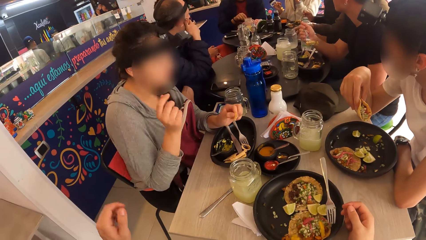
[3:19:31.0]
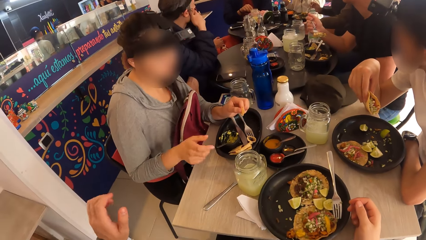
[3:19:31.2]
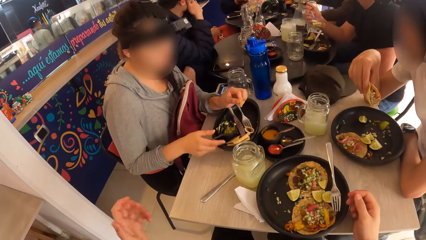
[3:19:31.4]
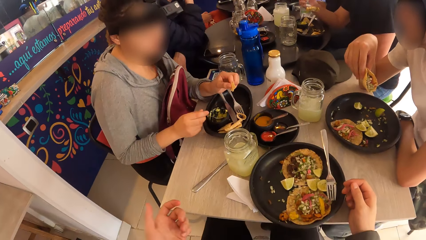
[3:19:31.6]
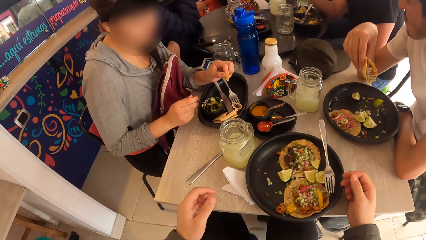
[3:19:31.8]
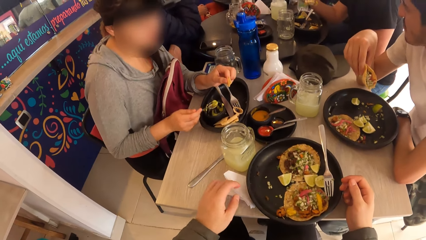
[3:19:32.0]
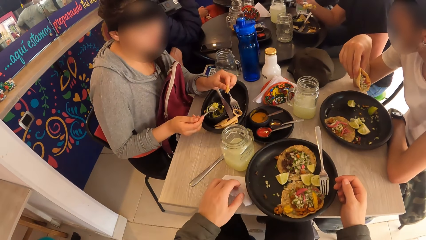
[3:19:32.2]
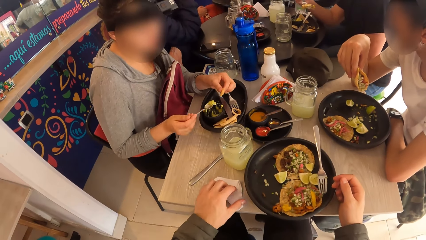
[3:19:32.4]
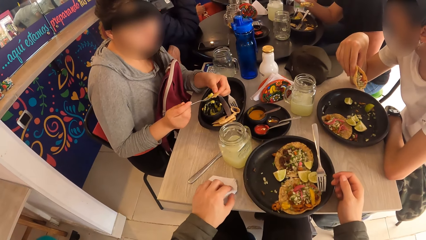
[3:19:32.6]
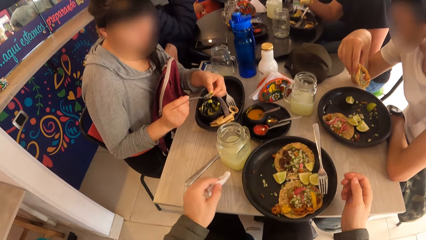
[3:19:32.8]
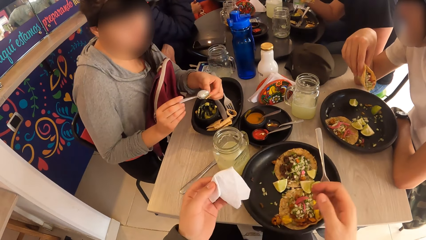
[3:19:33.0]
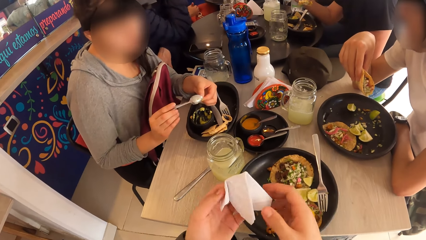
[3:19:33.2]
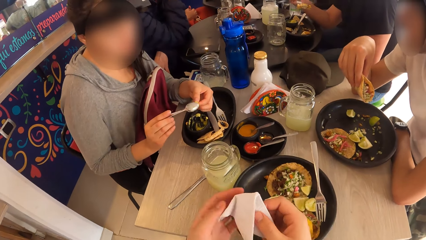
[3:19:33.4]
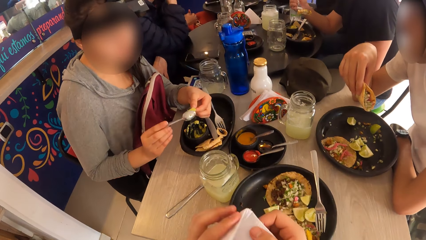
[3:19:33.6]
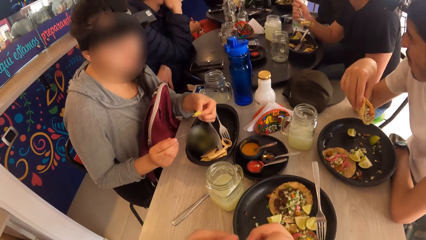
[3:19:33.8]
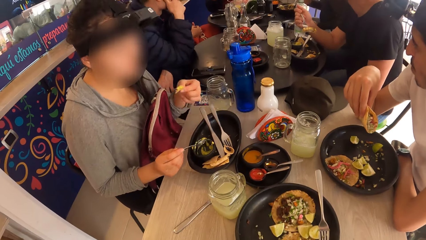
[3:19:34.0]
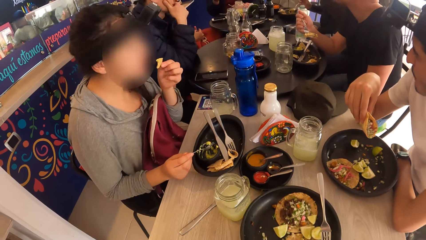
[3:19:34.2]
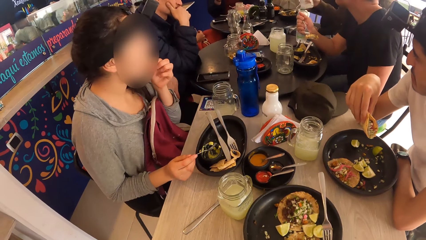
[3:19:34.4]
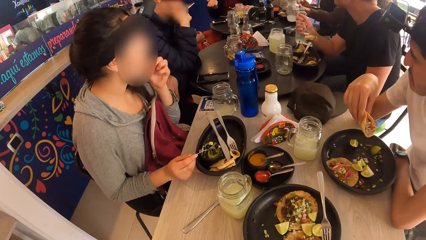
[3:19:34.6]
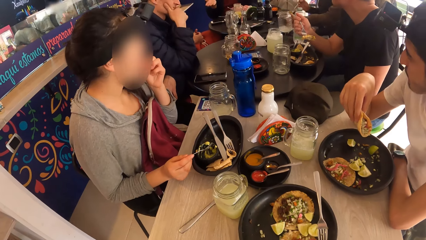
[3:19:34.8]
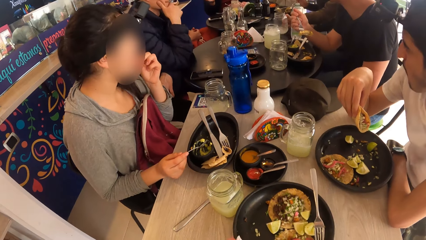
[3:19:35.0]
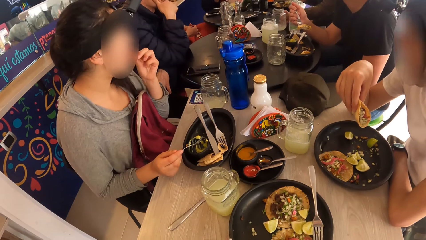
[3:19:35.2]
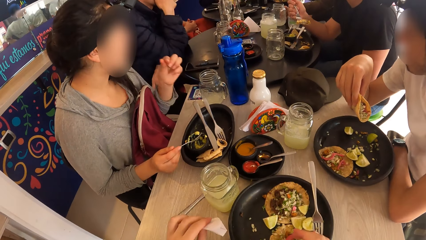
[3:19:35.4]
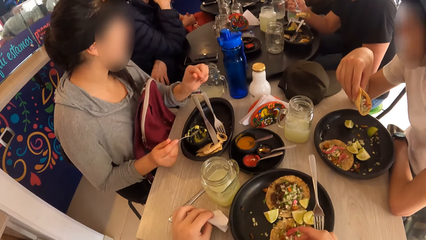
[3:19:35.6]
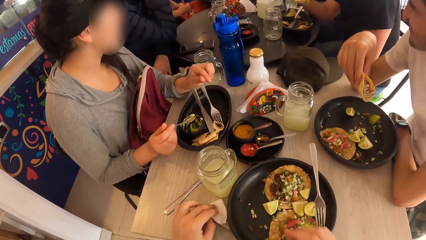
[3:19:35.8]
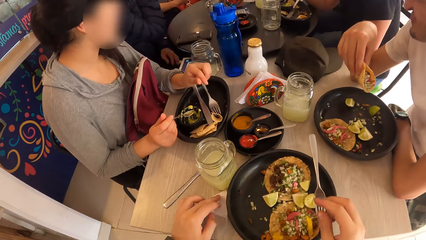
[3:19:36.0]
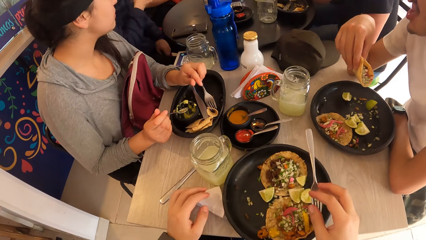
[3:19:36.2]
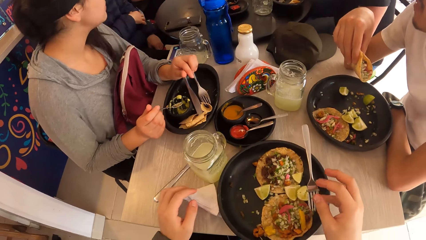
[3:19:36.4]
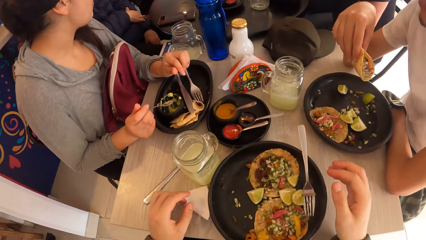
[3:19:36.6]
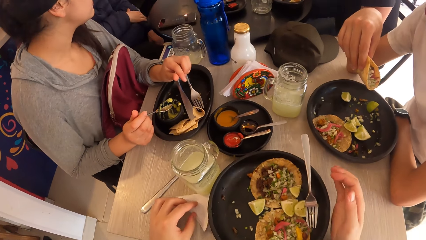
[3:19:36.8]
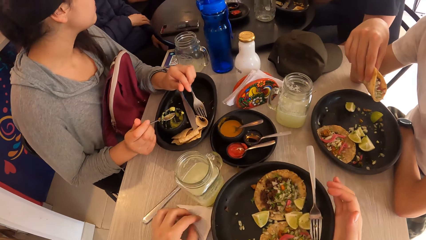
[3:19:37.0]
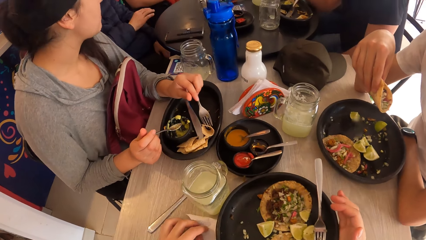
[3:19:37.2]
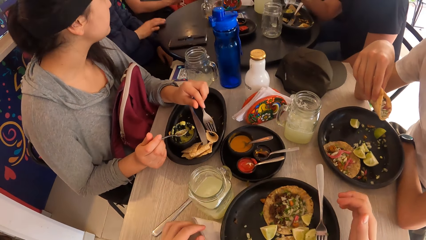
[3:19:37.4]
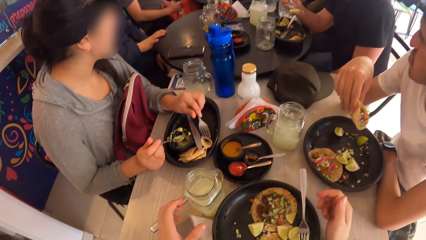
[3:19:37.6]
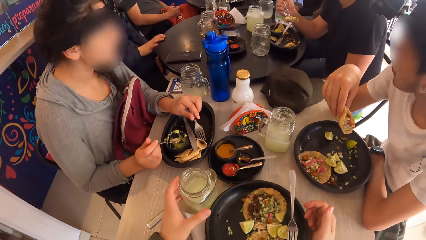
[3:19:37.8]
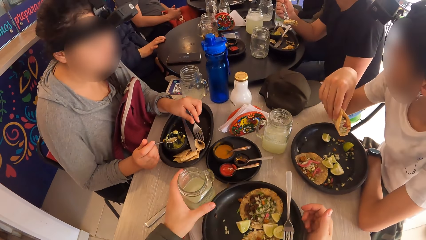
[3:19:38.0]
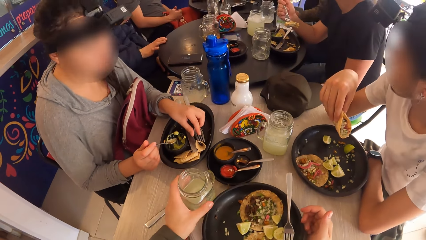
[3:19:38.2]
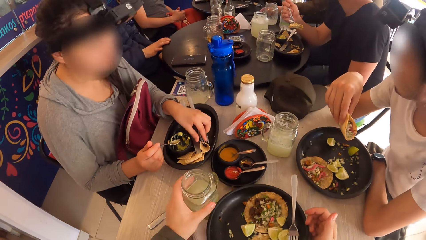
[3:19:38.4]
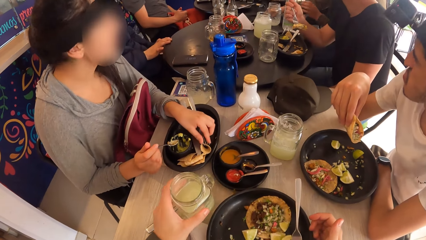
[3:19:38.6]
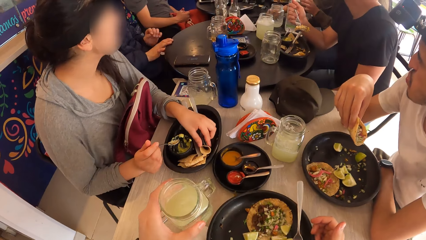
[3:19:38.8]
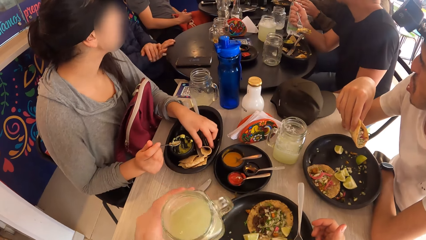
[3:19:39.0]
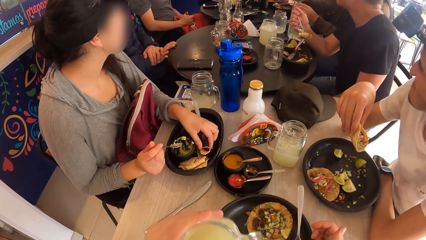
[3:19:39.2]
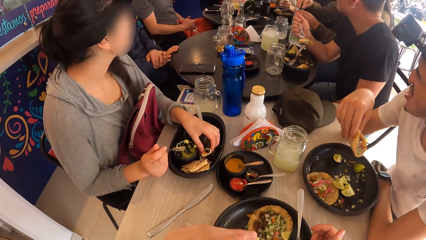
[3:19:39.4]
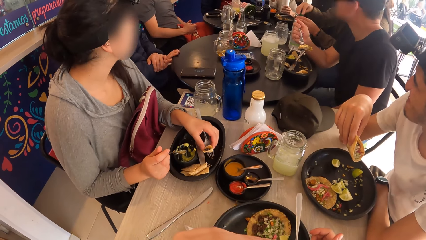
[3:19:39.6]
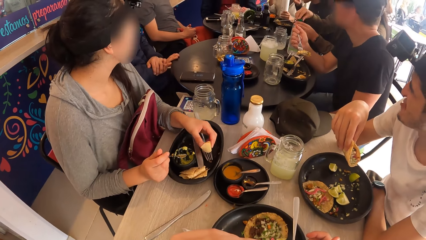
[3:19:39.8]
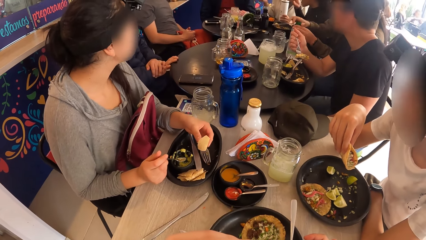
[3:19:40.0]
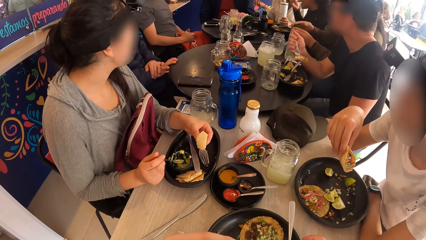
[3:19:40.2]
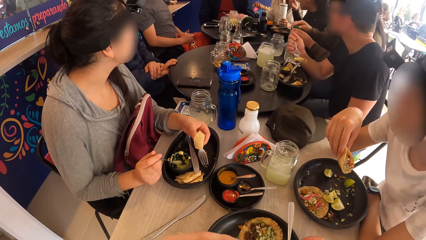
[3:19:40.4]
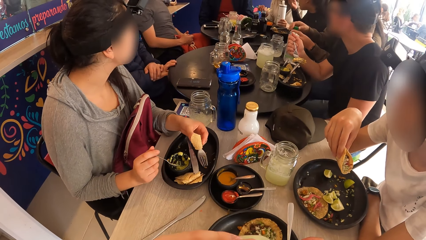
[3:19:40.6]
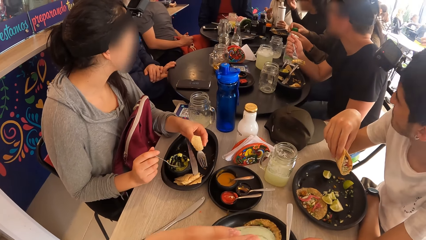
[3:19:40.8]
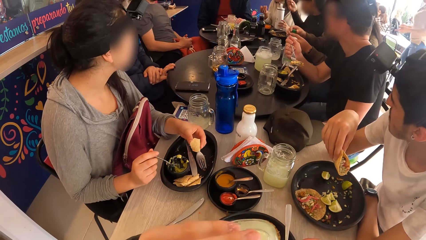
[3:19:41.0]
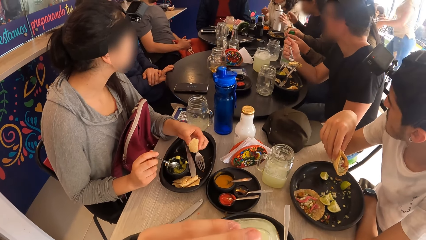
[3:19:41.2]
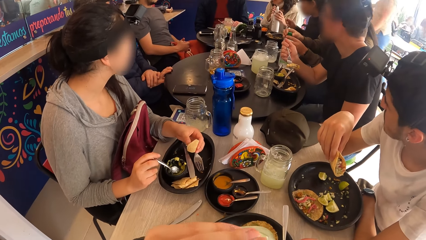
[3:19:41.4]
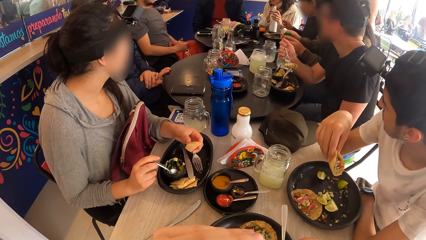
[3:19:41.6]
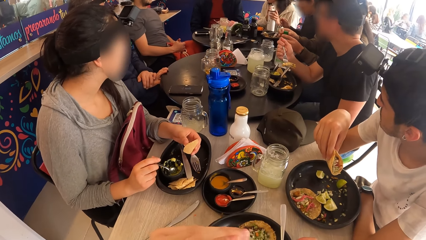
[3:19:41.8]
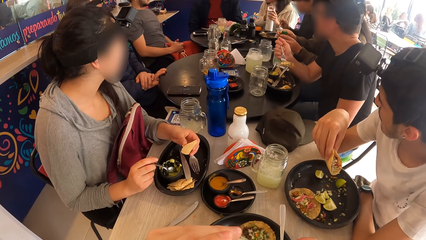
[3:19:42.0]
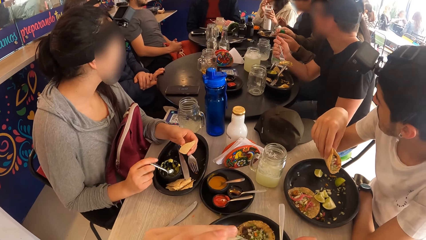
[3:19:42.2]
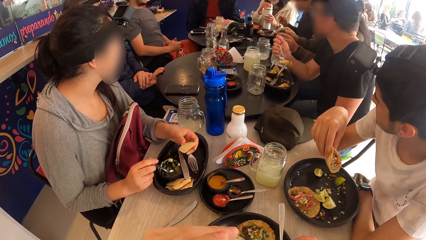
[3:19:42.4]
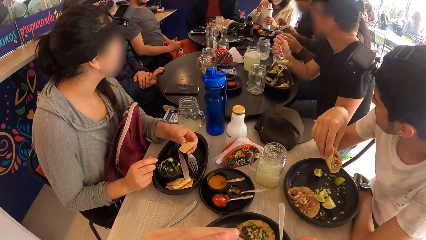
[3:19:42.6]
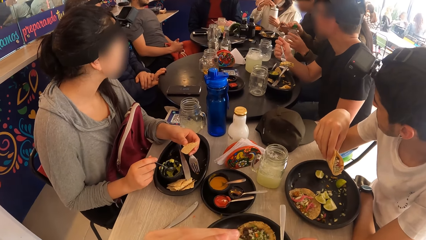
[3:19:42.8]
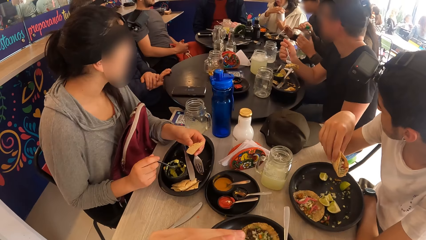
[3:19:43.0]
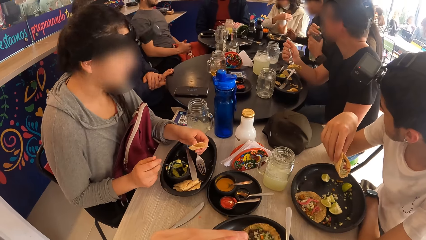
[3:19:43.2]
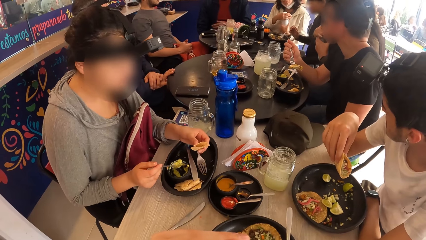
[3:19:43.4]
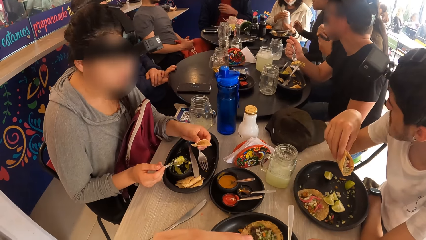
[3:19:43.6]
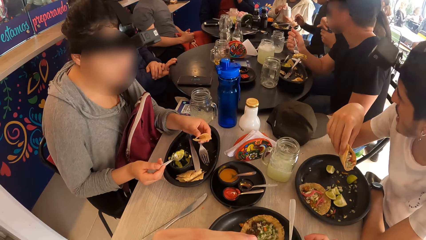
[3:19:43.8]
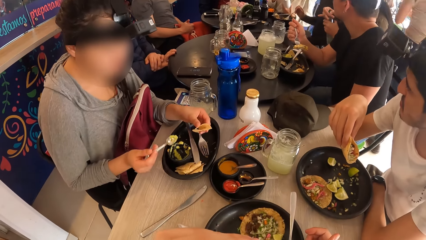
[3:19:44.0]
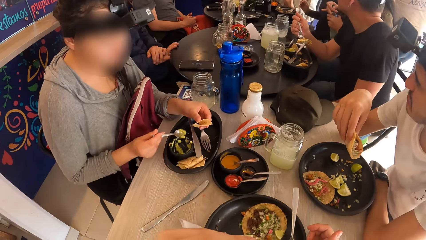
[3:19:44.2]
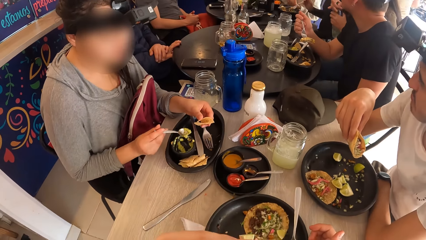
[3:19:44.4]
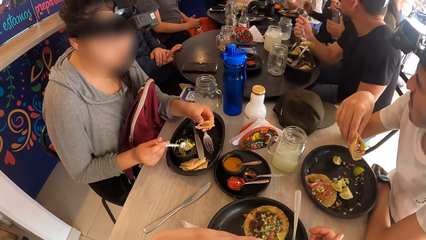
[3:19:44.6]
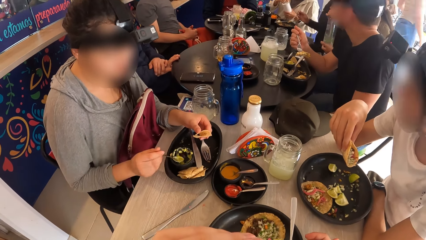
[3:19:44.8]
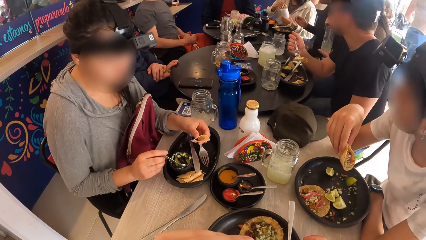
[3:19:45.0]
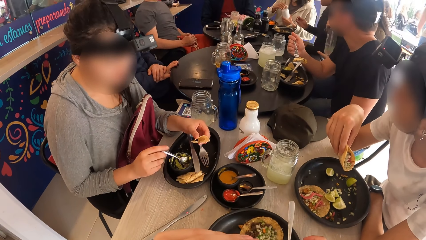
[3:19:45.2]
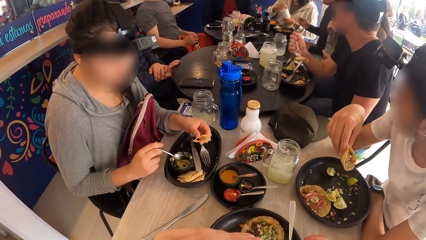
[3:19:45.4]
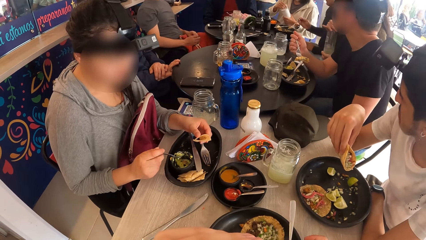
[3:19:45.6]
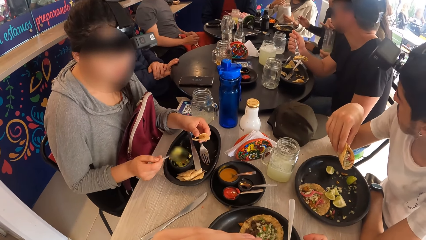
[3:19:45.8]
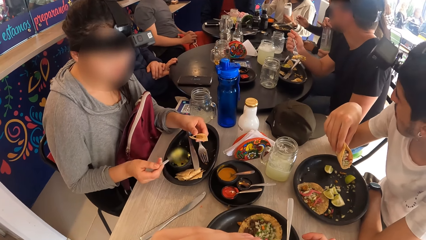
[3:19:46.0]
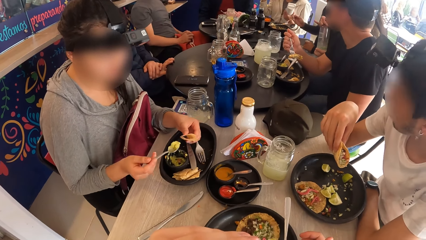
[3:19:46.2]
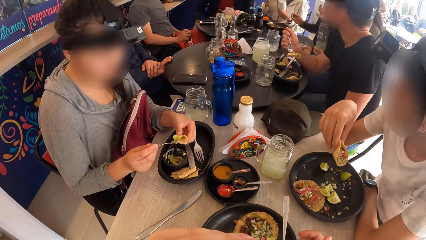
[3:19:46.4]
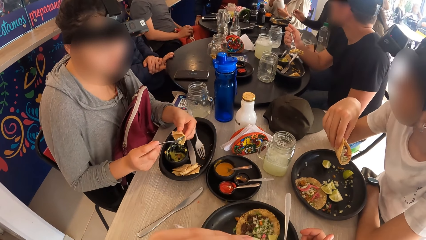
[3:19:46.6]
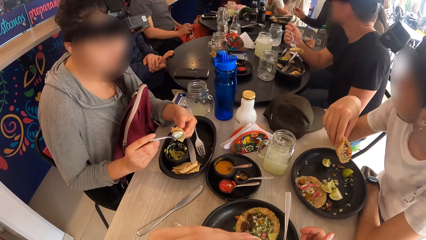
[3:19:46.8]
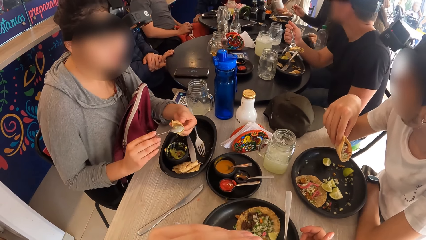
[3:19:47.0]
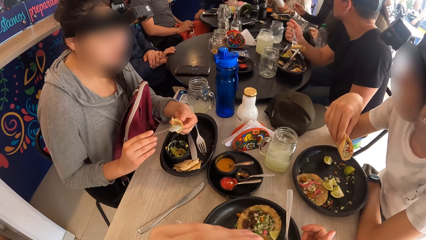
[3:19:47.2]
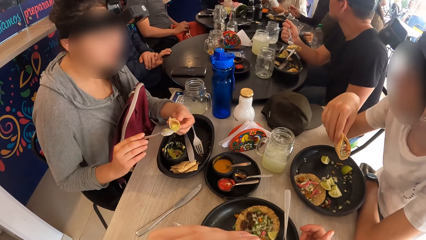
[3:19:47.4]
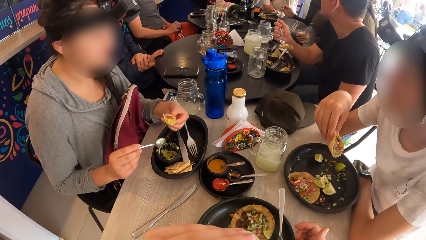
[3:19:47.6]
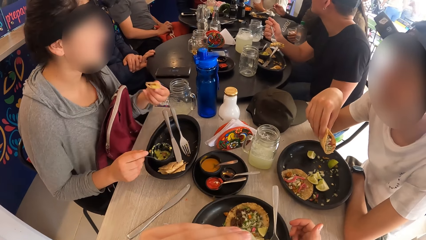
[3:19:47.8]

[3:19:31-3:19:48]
The woman scoops the sauce in the plate with the spoon in her right hand and holds the spoon with her right hand. The camera wearer picks the tissue or serviette from the table with his left hand. The woman applies the sauce to the taco wrap with the spoon in her right hand. The camera wearer unfolds the serviette. The woman eats the taco in her left hand. Another woman drops a glass of juice on the table with her right hand. The camera wearer drops the serviette on the table. The first woman places her left hand on the table. The camera wearer adjusts the plate on the table and picks the glass of juice from the table with his left hand. The first woman picks a taco wrap from the plate with her left hand. The camera wearer drinks from the glass of juice in his left hand. A third woman holds a flask with both hands. The third woman removes the flask from the table with her hands. The first woman scoops the sauce in the plate with the spoon in her right hand. The third woman tightens the lid of the flask in her hands. The first woman applies the sauce to the taco wrap with the spoon in her right hand.
